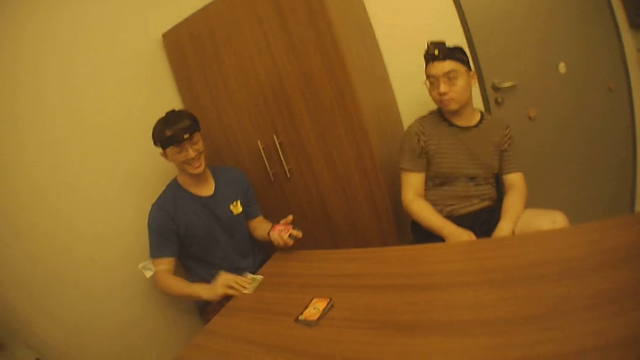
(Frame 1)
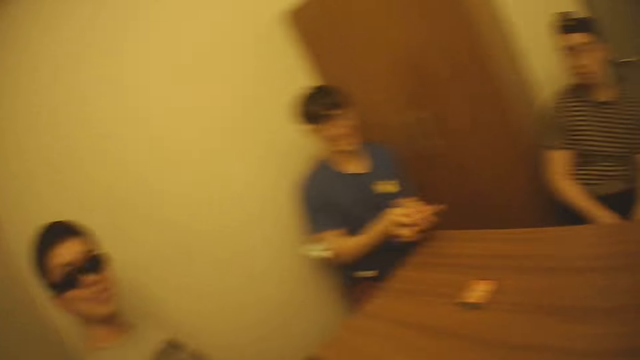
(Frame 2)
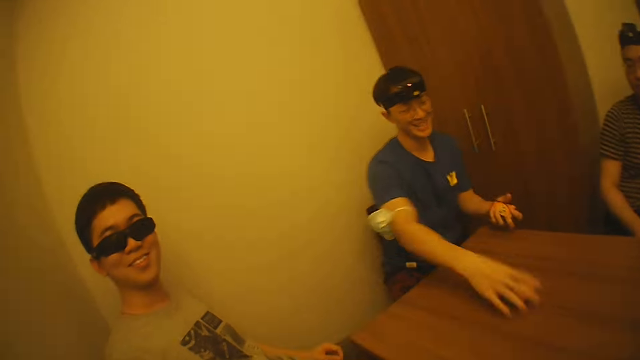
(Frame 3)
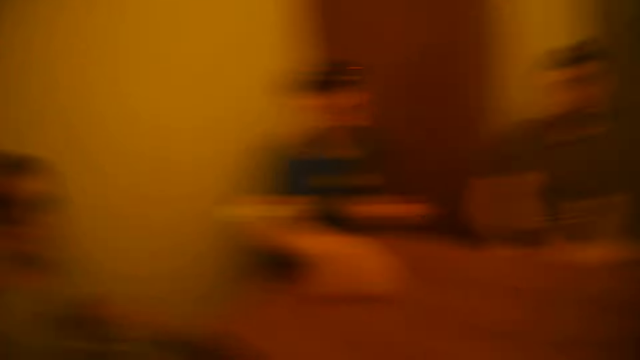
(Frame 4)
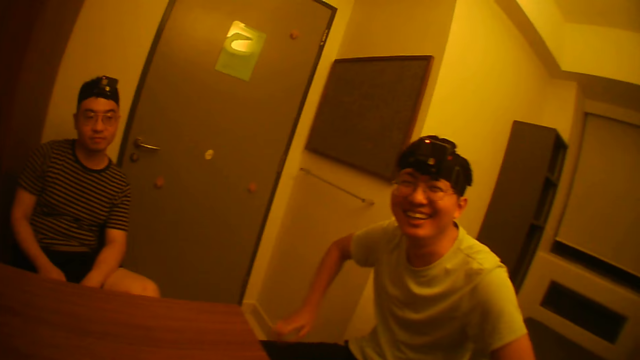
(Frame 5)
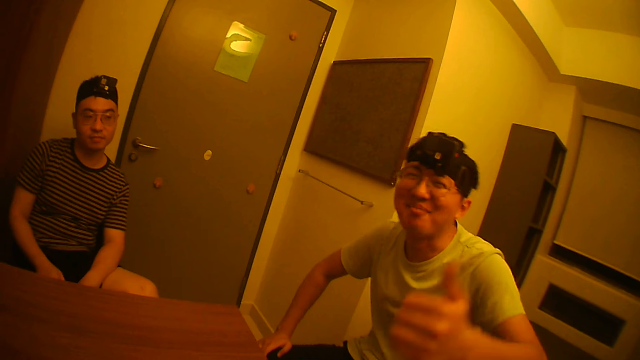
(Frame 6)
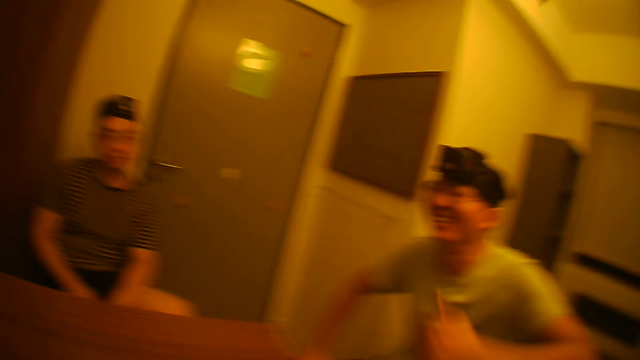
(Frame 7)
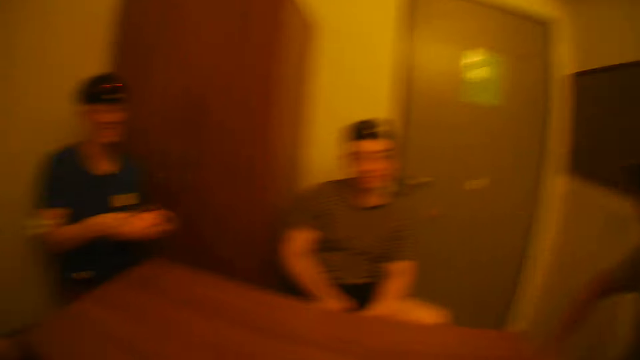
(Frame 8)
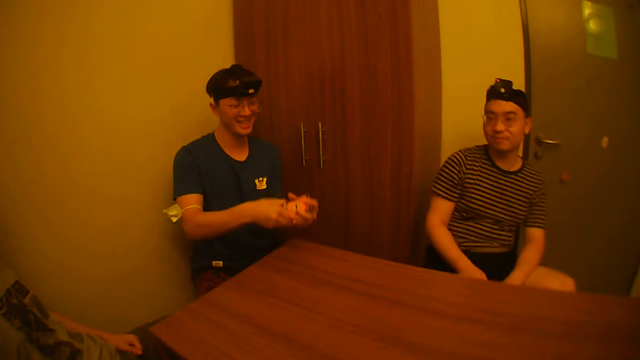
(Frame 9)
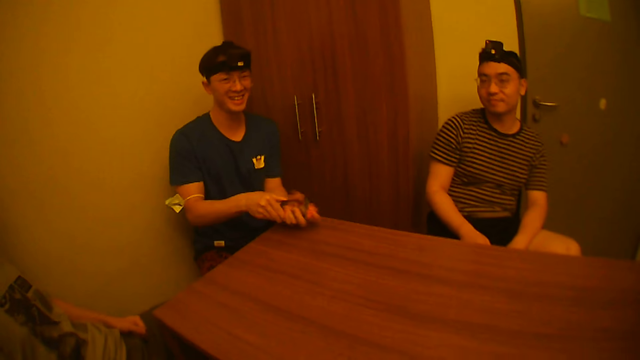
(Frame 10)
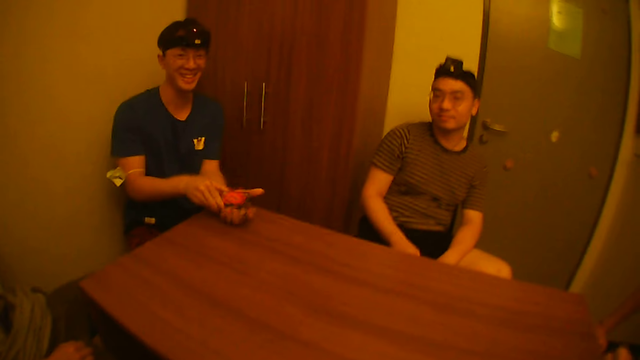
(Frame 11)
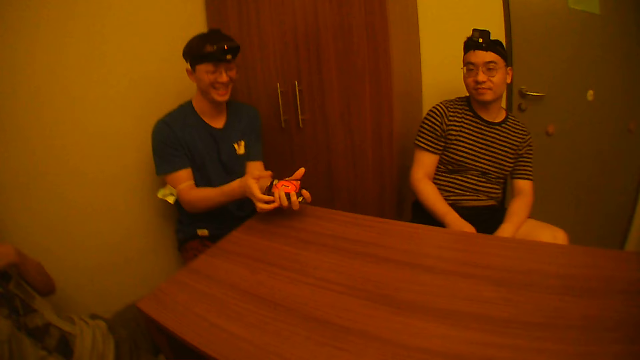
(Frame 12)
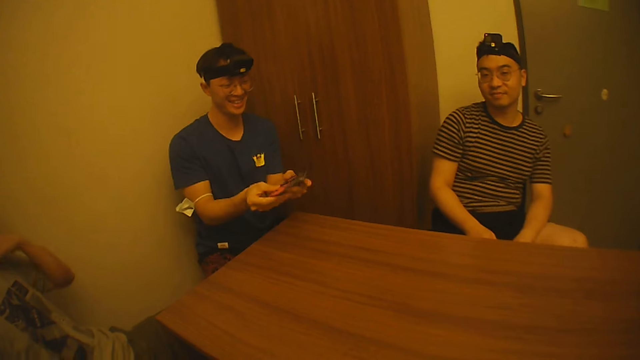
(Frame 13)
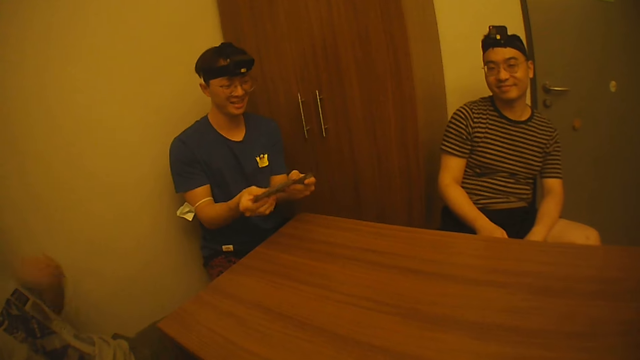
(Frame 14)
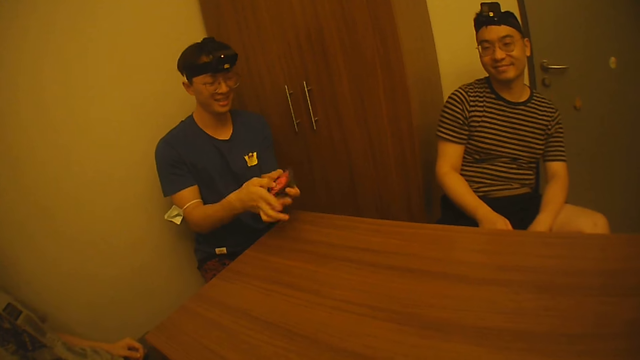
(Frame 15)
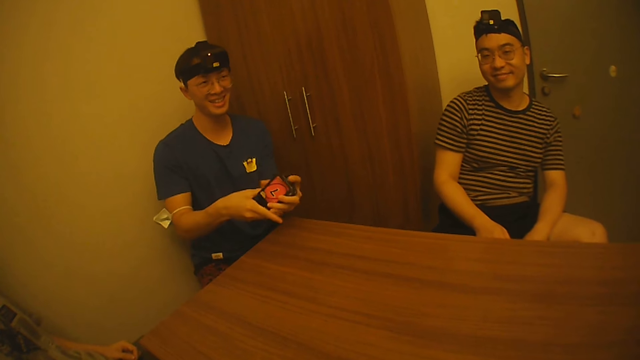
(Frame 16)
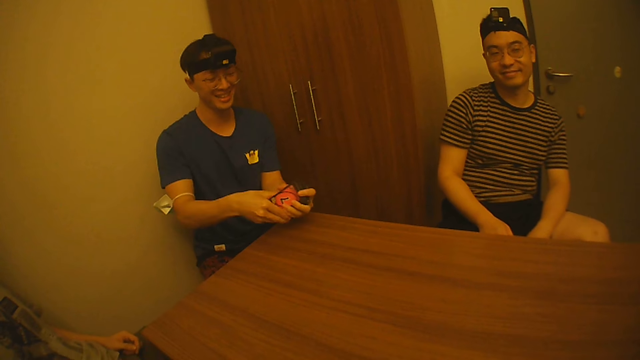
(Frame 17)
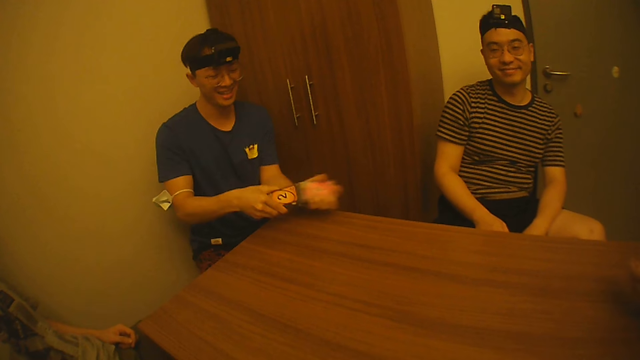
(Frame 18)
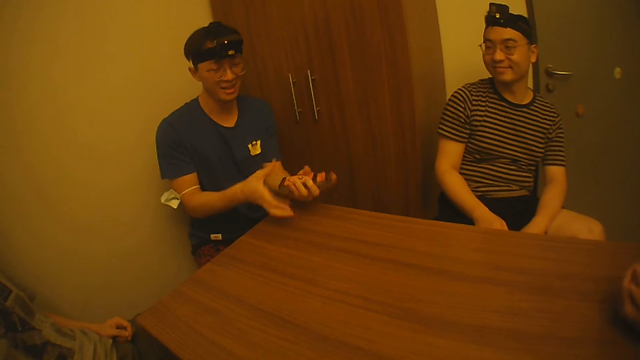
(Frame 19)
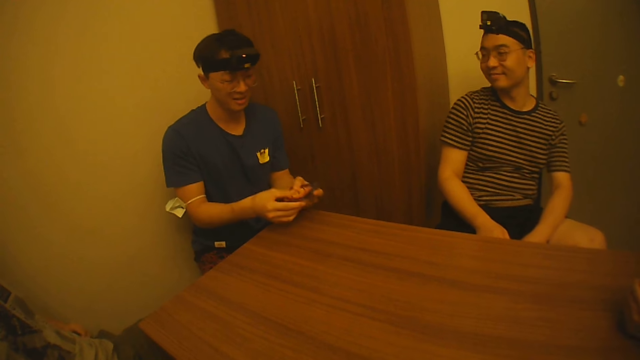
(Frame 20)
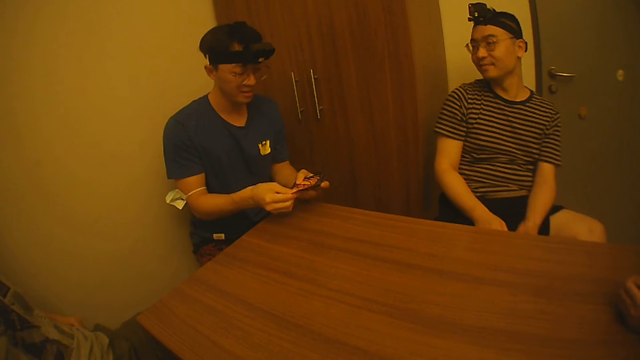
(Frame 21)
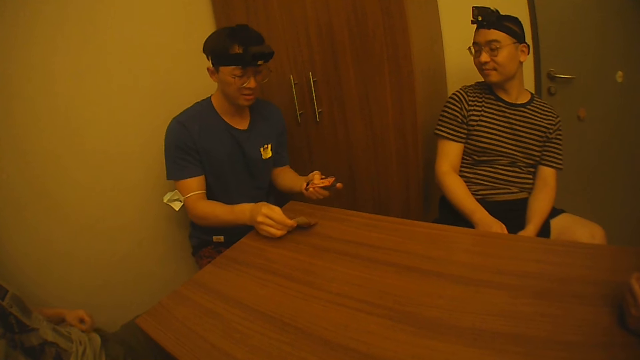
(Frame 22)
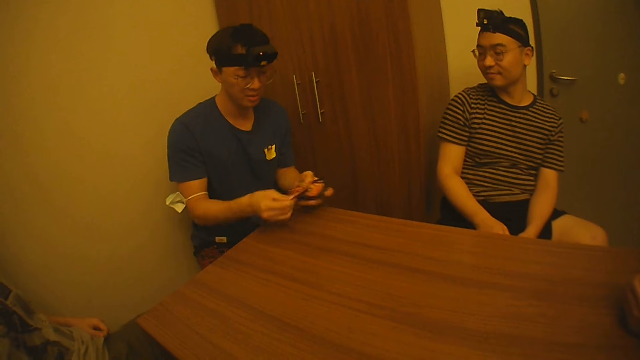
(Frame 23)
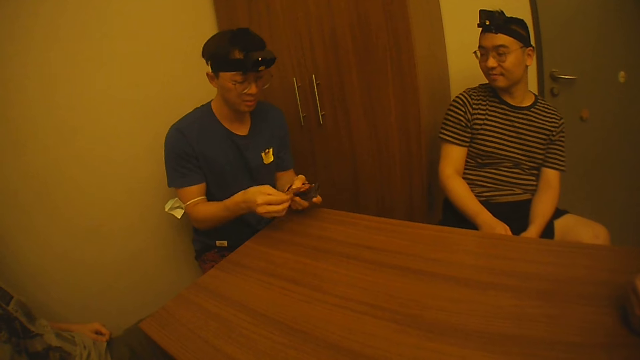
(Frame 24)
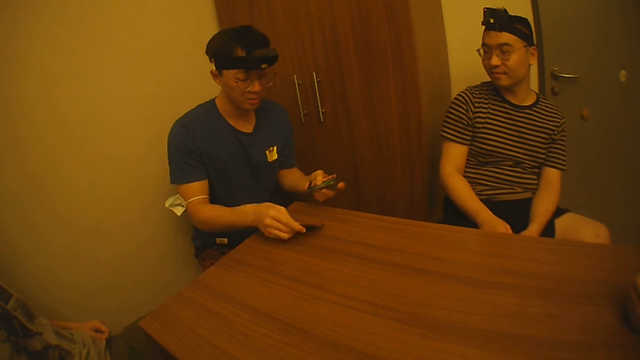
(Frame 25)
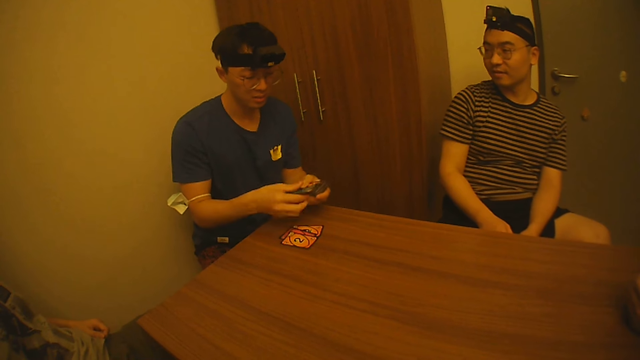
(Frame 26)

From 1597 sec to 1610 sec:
A man gathers cards in his hands. Another man talks to the camera wearer. The camera wearer looks at the other man. The first man picks the bundle of cards from the table with his right hand. A third man talks to the camera wearer. The camera wearer looks at the third man. They look at a fourth man. They look at a fifth man. The first man shuffles cards in his hands and distributes the cards on the table with his hands.

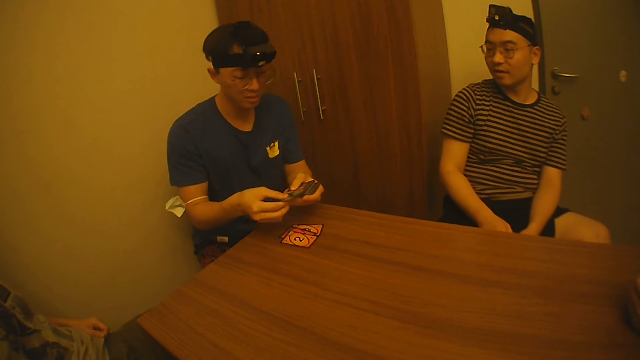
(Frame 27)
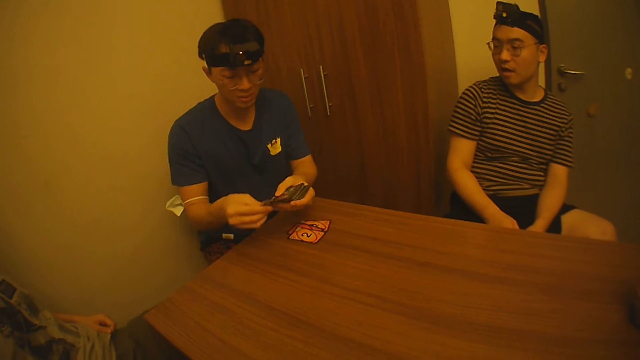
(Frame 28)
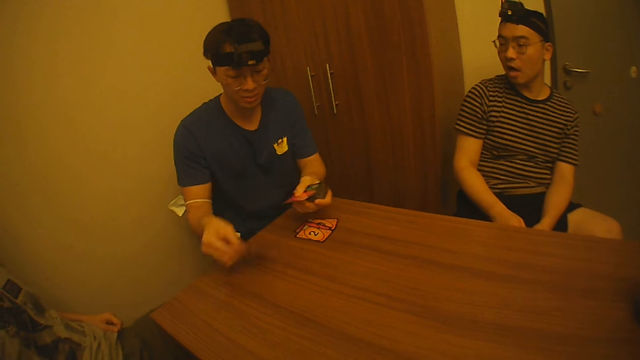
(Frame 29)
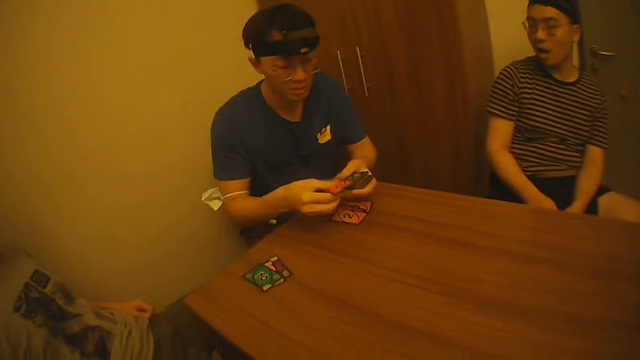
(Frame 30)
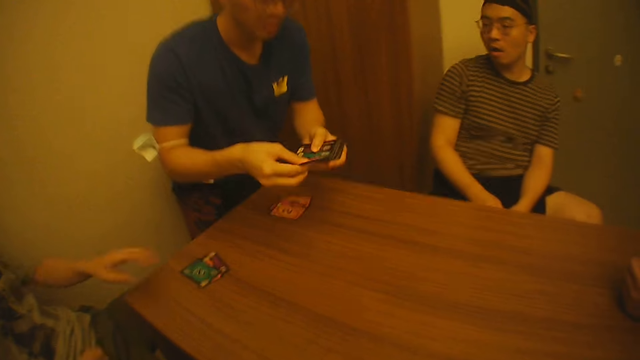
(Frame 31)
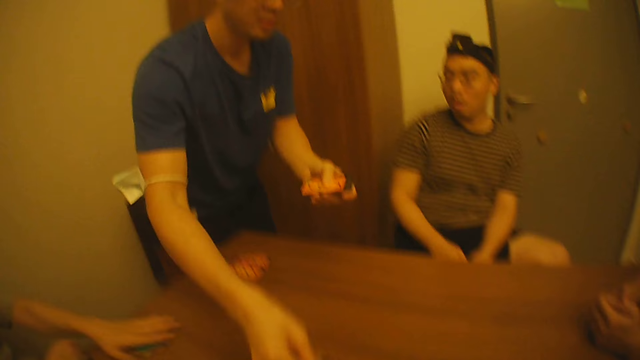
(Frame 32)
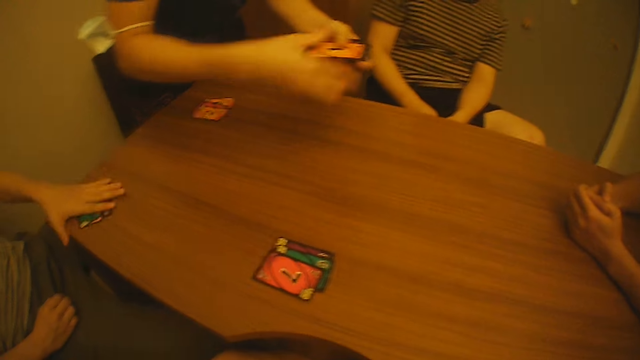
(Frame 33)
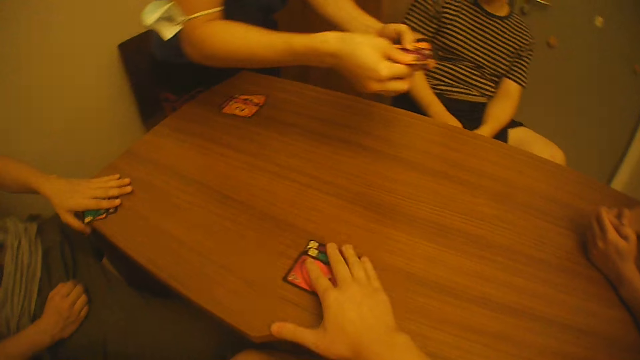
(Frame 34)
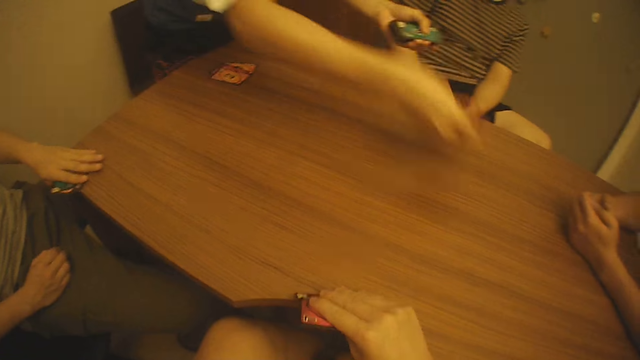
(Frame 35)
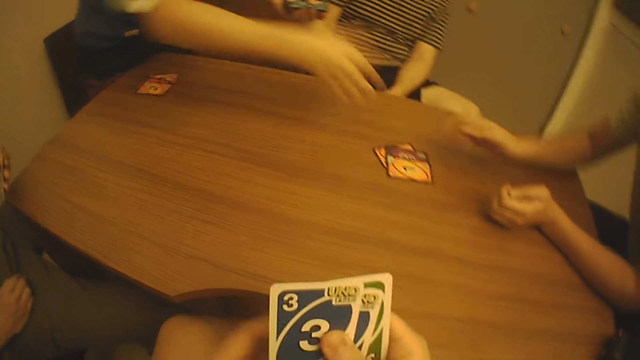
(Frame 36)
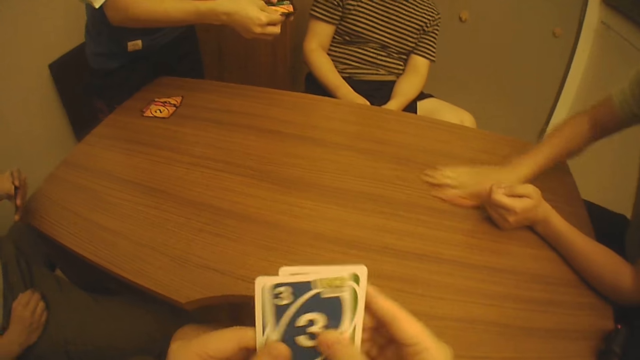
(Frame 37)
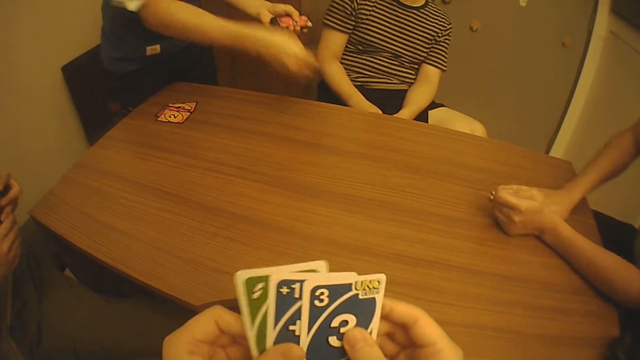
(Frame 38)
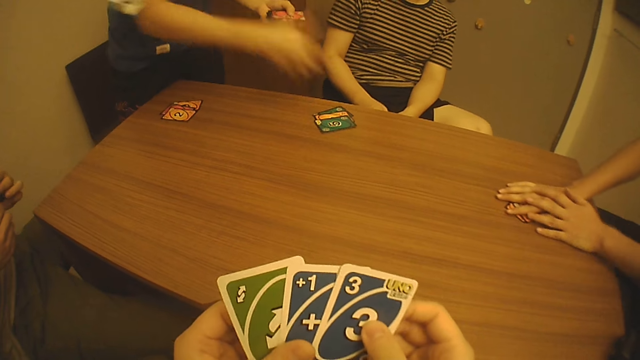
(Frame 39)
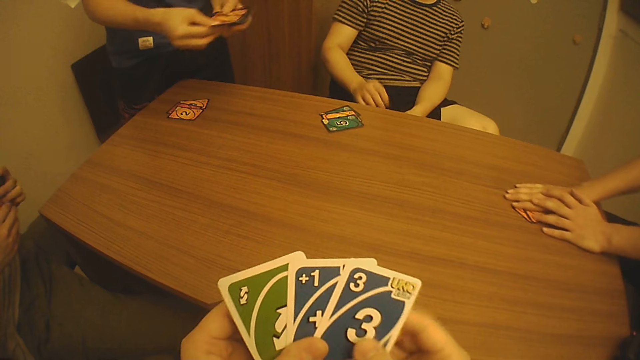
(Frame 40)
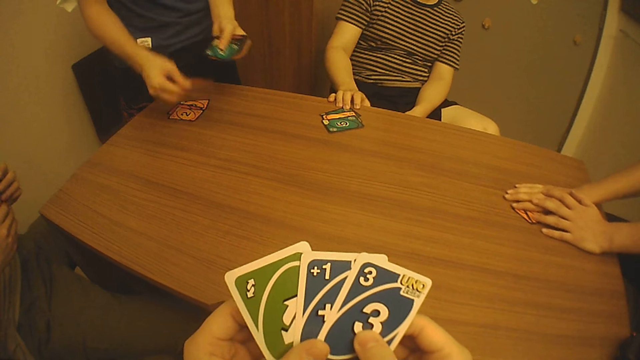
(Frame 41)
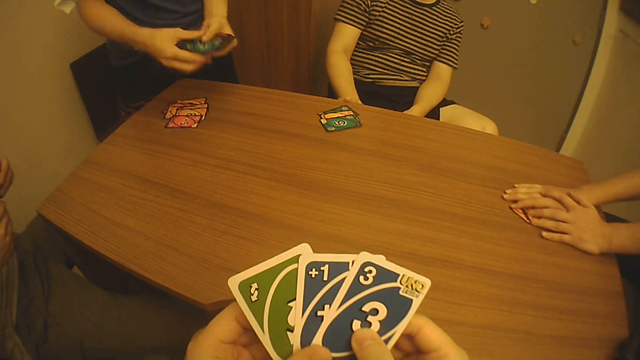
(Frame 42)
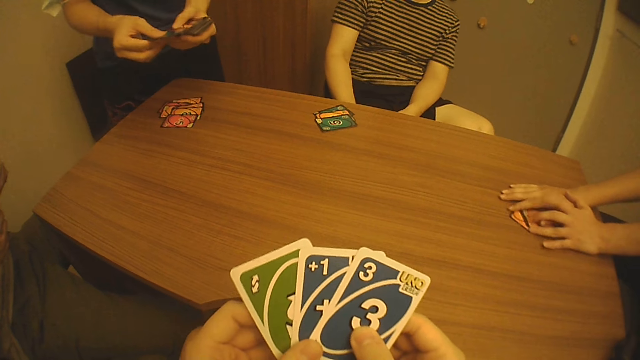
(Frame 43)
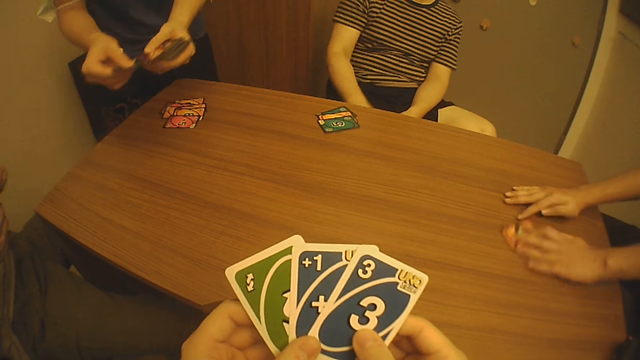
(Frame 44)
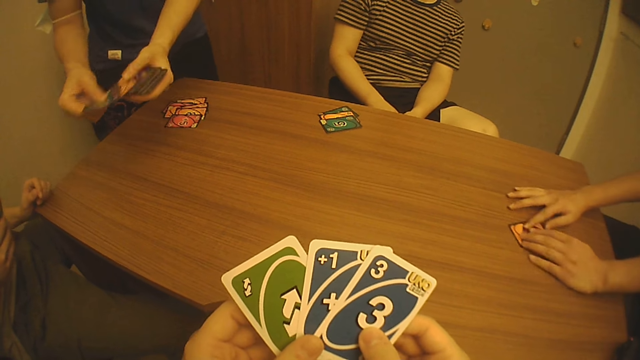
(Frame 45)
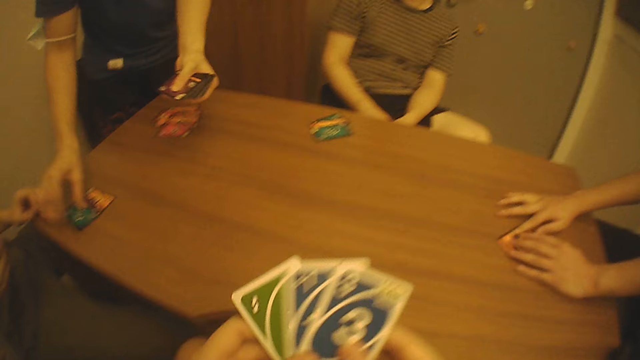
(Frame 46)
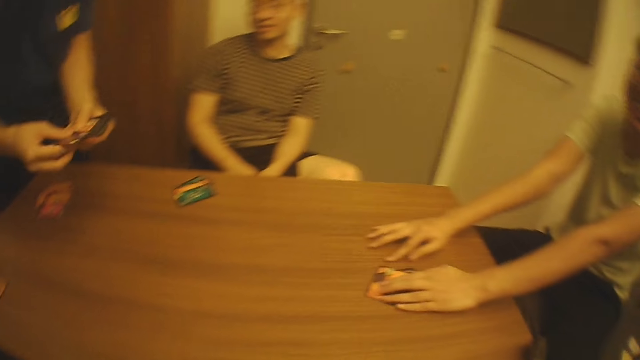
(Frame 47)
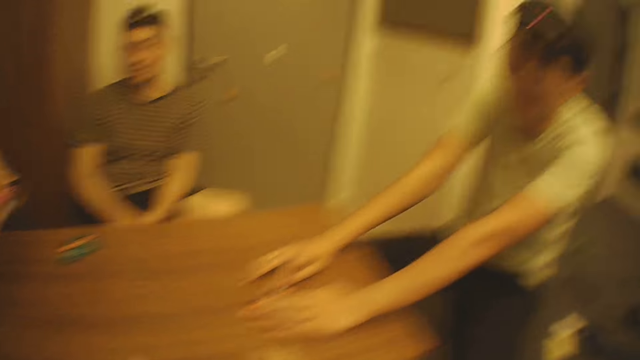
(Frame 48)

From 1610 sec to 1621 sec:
A man shakes cards on the table with his left hand. The camera wearer picks playing cards from the table with his right hand. The man lifts the cards from the table with his left hand. Another man interacts with the first man, the camera wearer, a third man and a fourth man. The camera wearer holds the playing cards with both hands. The fourth man moves cards on the table with his right hand. The first man holds the cards with his hands. The camera wearer examines the cards in his hands. A fifth man places some cards on the table with his right hand. The fifth man counts the cards, places cards on the table, counts the cards and places cards on the table. The camera wearer converses with the first man. The fifth man counts the cards.
